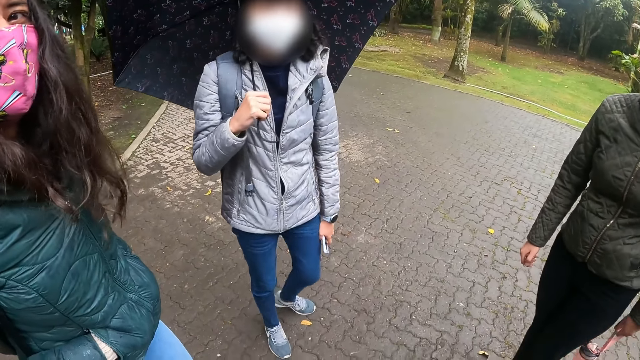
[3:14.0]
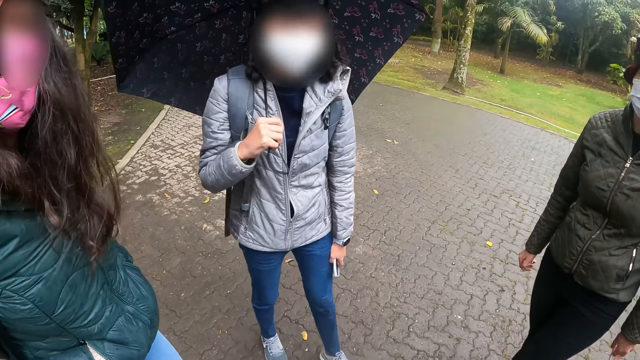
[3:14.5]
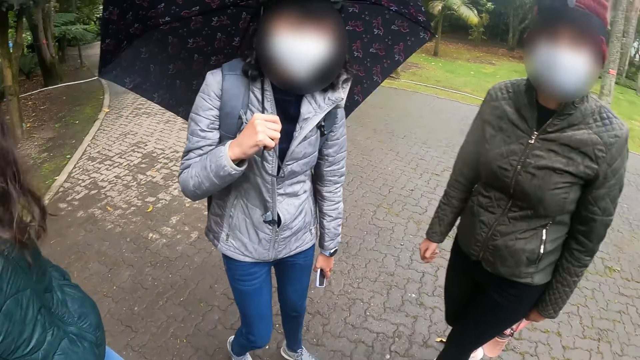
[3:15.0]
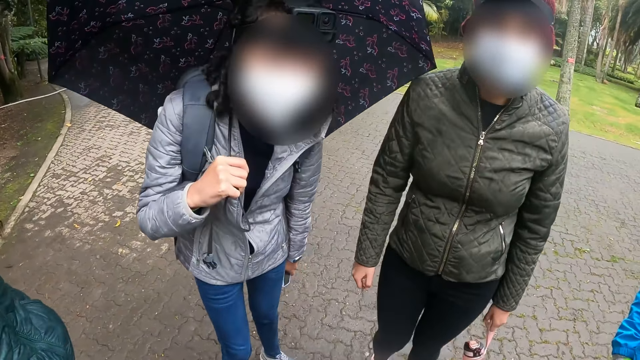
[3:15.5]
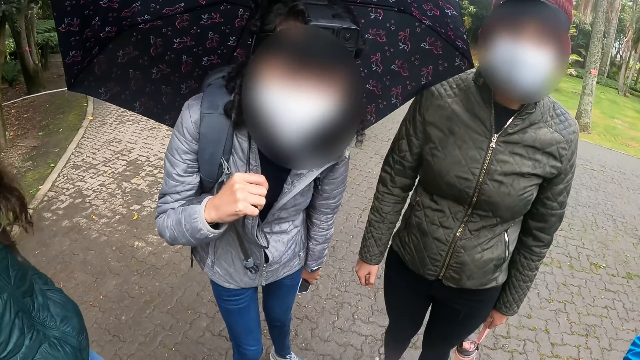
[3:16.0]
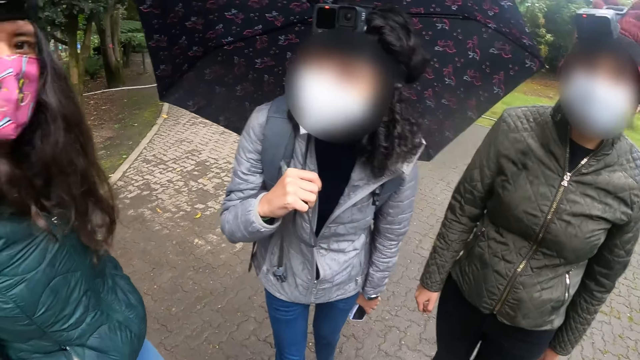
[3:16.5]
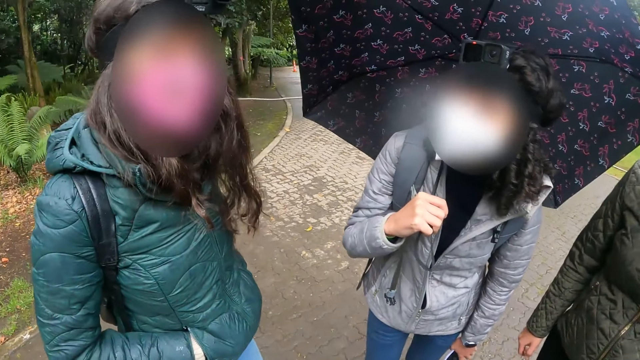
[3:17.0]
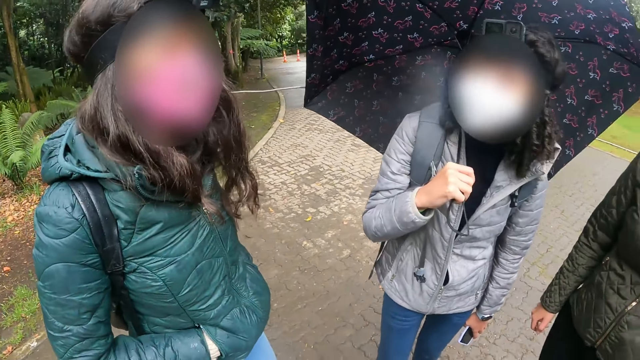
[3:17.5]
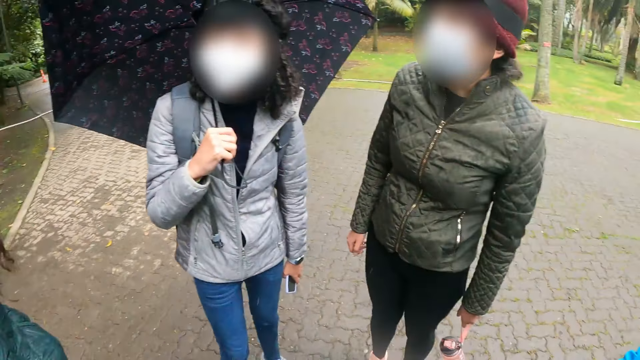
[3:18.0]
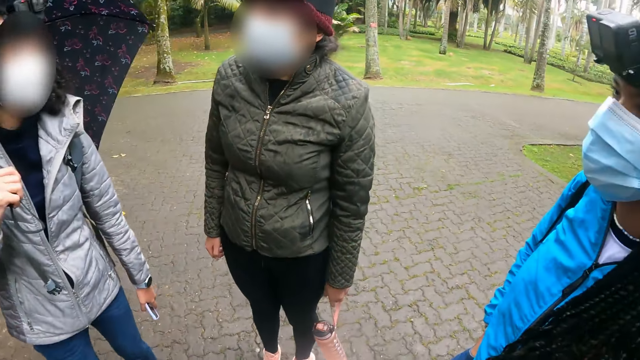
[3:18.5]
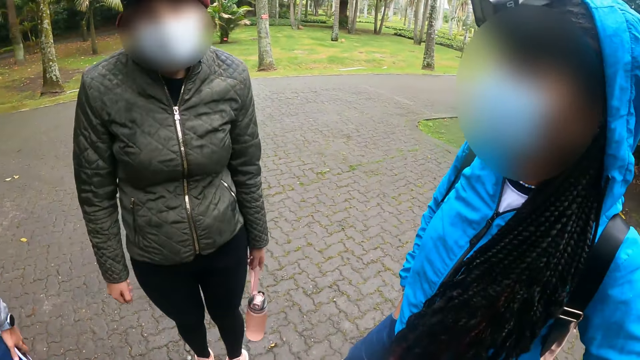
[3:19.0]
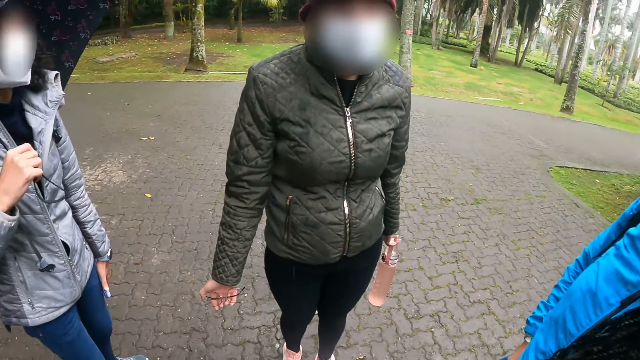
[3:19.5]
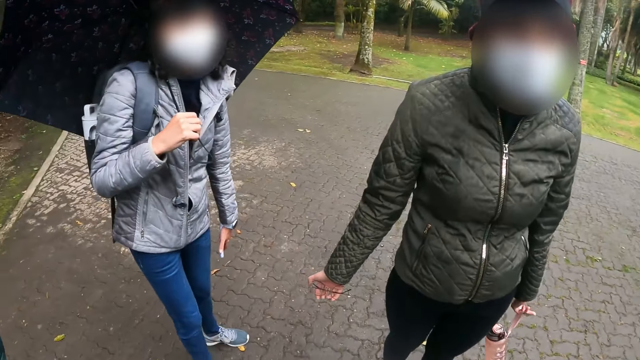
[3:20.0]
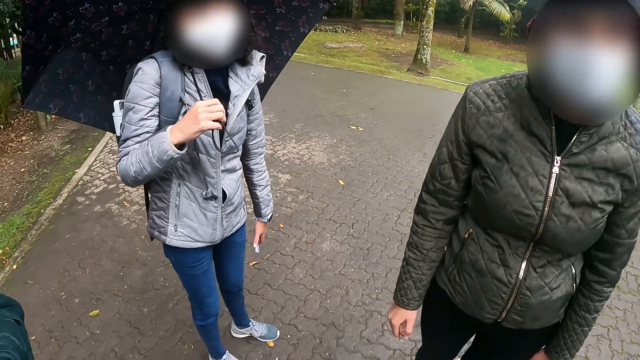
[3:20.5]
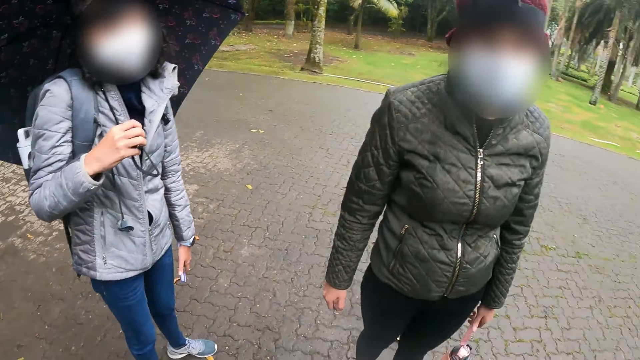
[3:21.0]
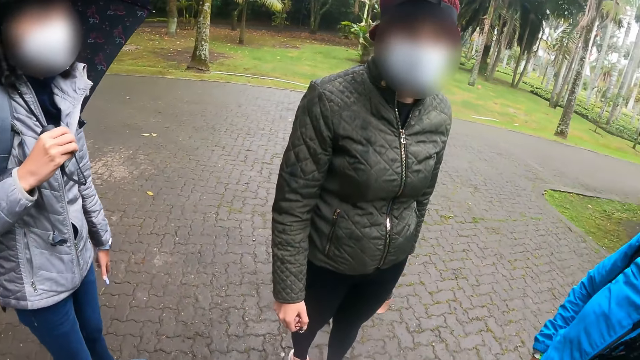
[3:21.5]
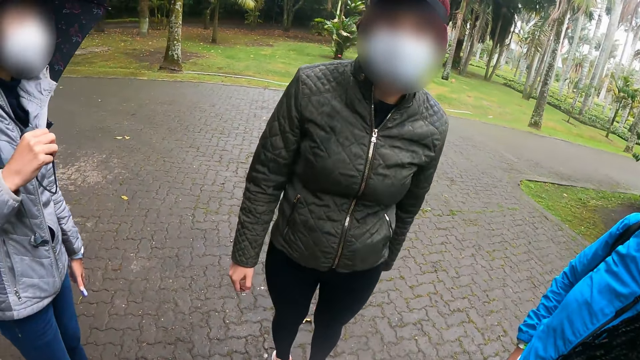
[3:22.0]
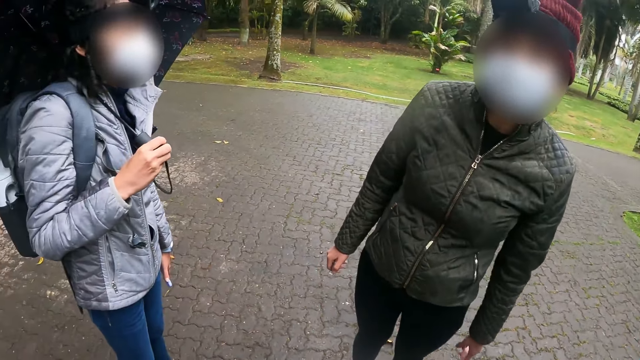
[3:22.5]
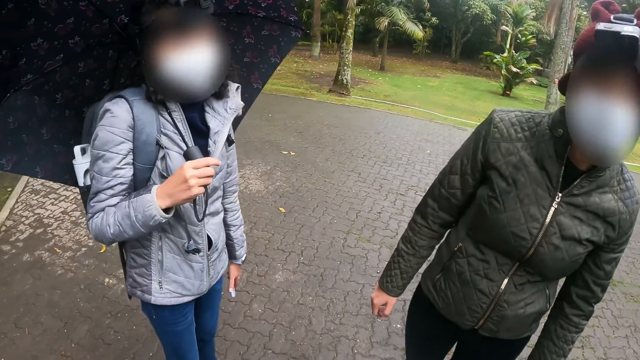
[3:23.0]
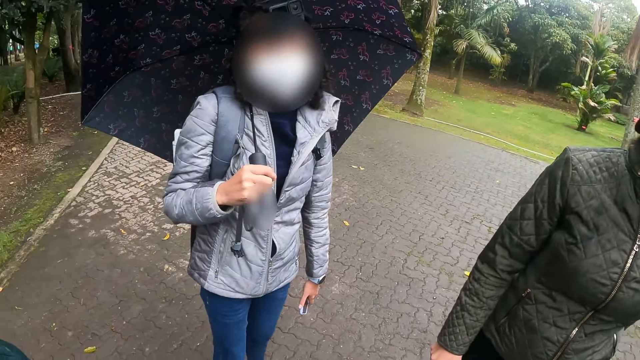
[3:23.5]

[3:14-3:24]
The camera wearer communicates. They look around.

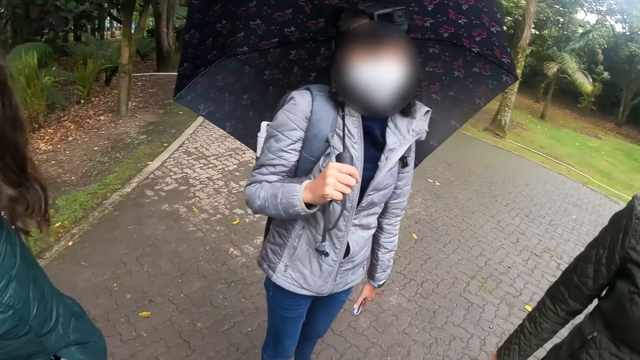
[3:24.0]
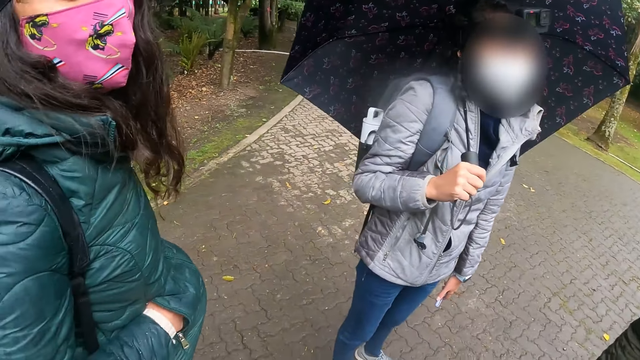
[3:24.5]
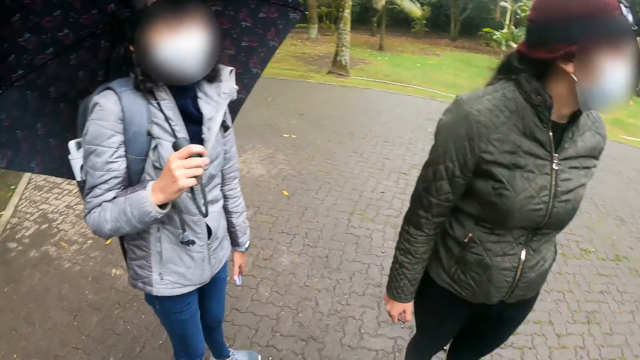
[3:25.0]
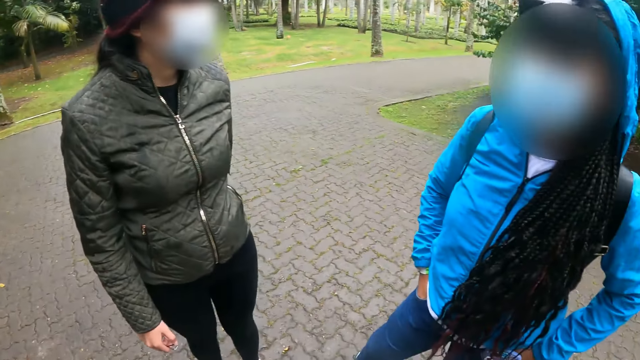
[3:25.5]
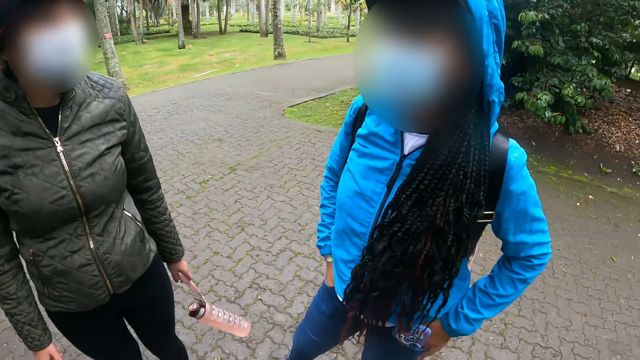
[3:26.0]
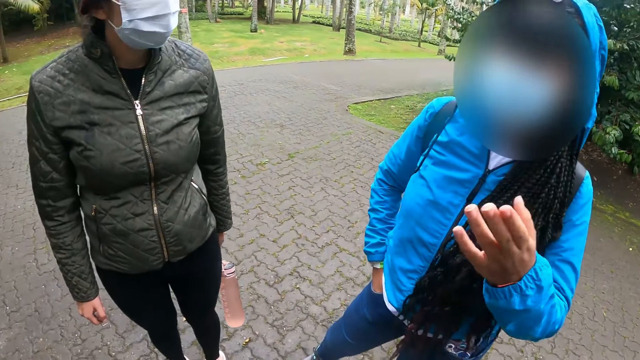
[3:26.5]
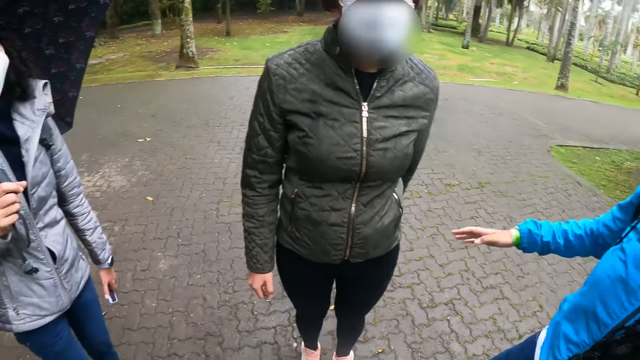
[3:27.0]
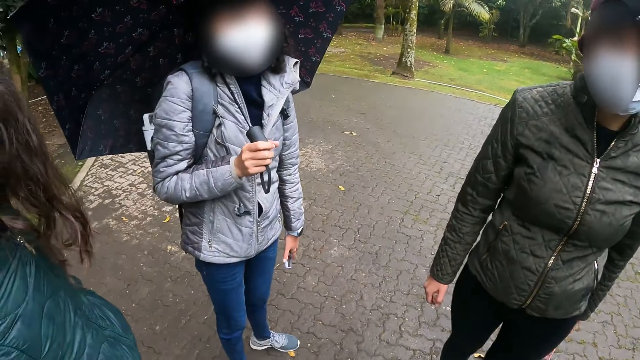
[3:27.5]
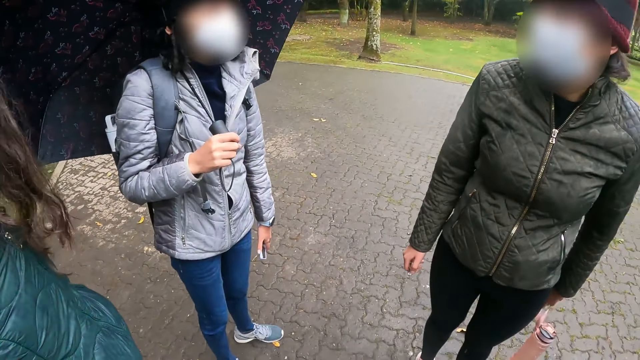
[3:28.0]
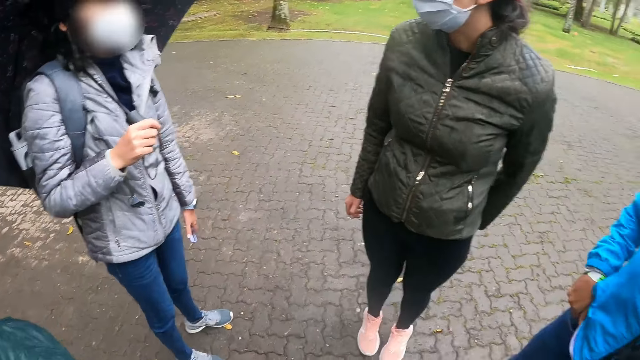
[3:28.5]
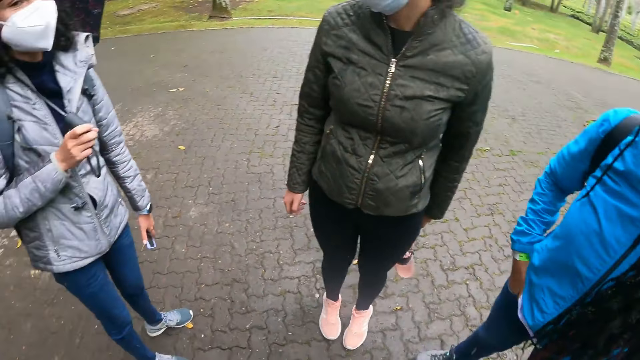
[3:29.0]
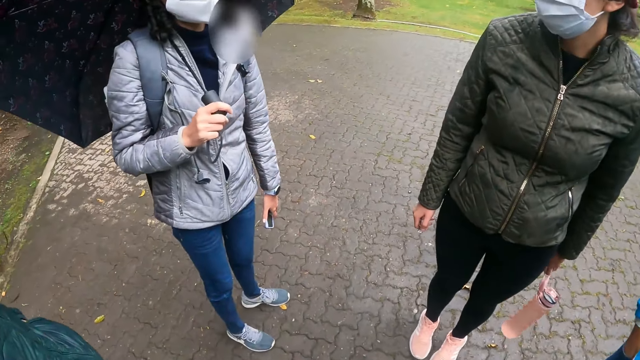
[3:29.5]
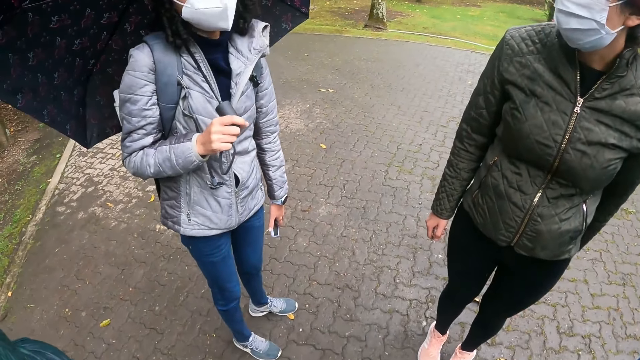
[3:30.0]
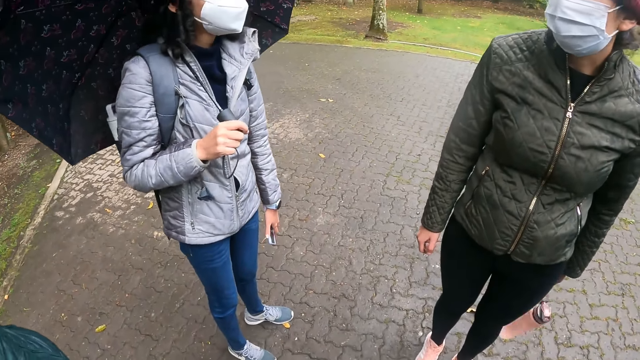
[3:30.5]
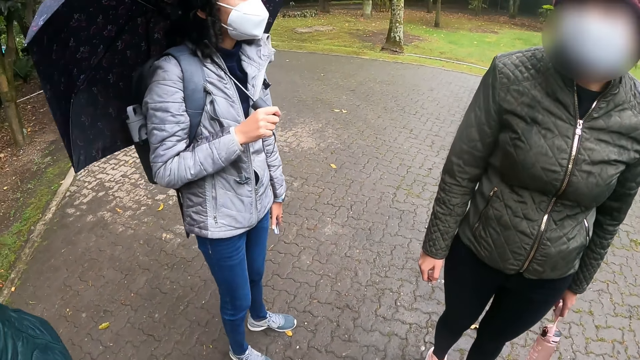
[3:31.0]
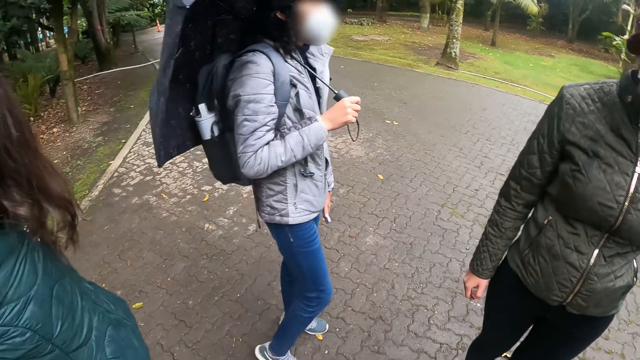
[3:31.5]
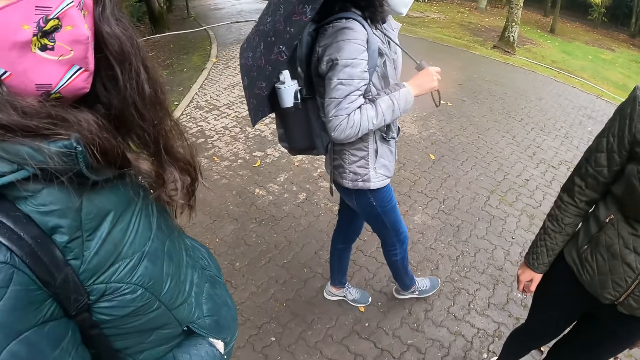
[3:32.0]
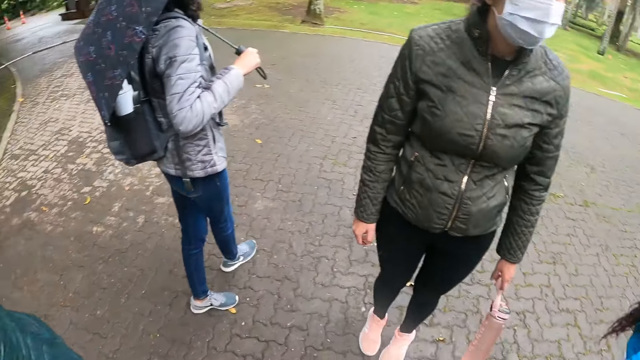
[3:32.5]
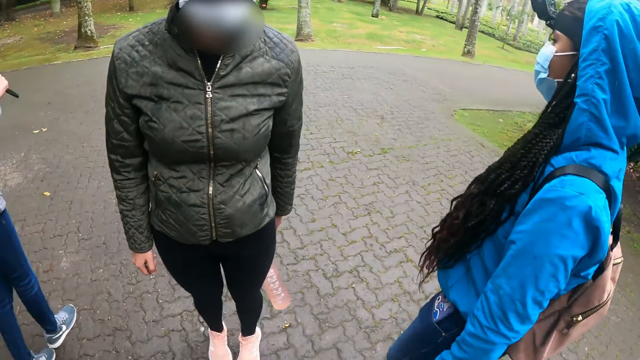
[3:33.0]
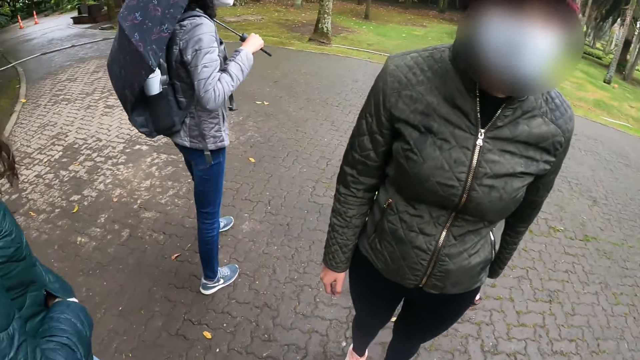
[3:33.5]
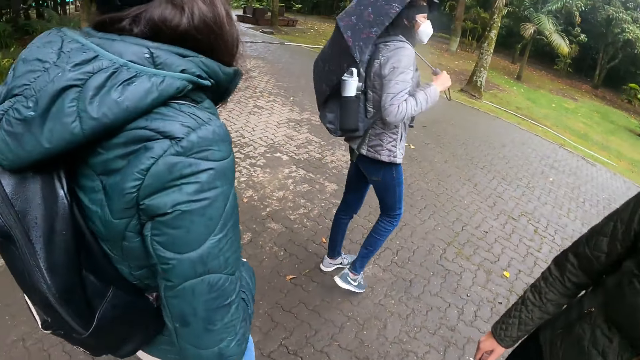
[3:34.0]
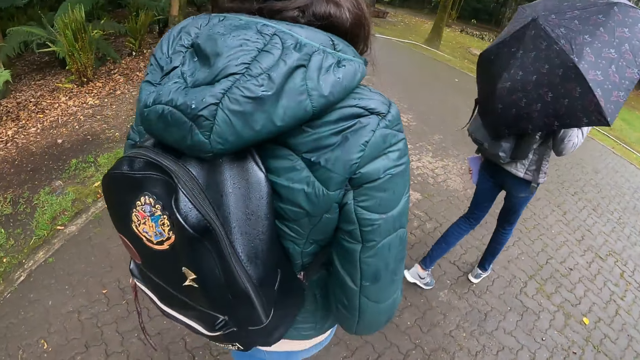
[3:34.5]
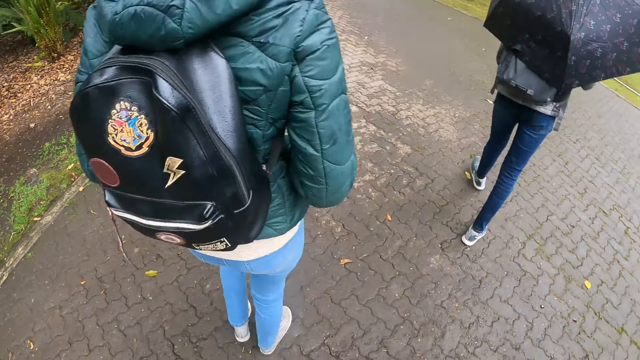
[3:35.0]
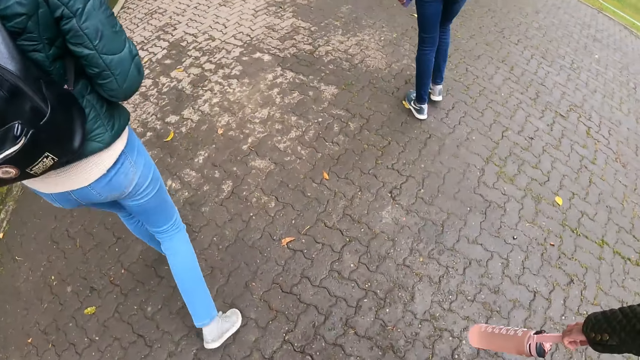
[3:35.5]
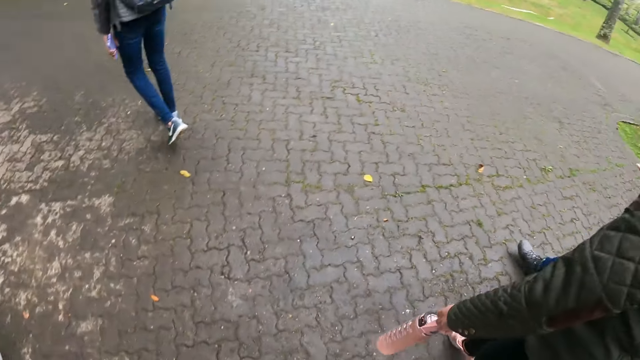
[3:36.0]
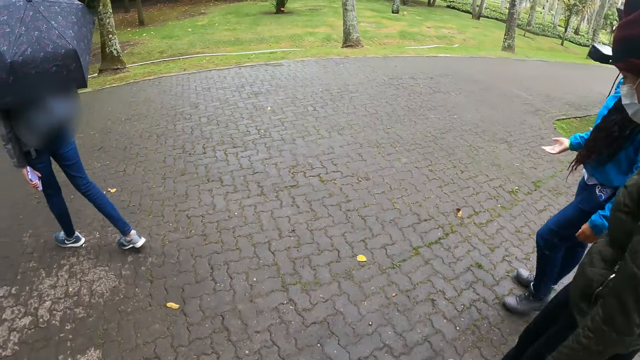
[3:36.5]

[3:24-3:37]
A person communicates to the camera wearer. Another person moves around. A third person walks around.
